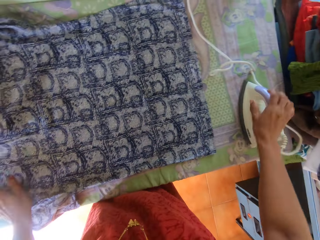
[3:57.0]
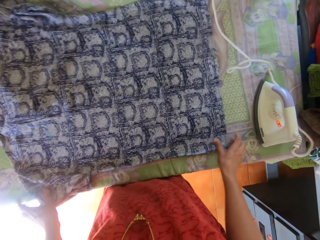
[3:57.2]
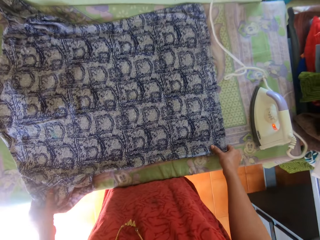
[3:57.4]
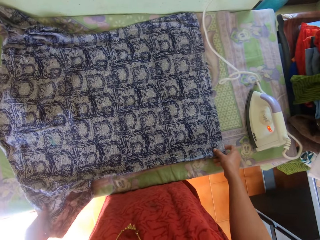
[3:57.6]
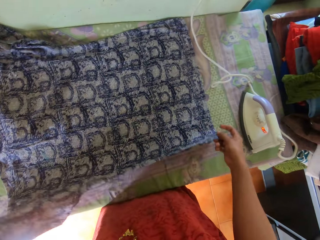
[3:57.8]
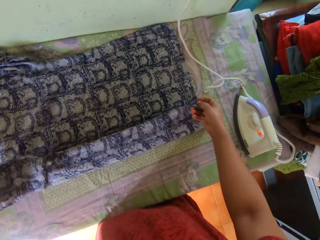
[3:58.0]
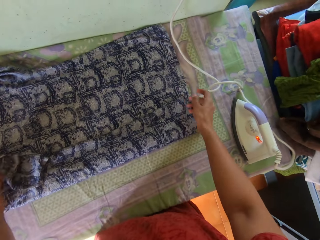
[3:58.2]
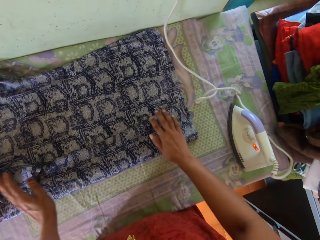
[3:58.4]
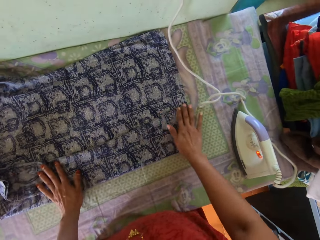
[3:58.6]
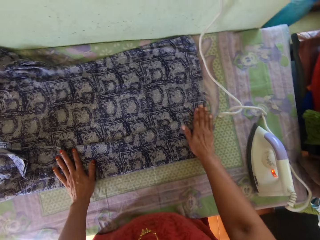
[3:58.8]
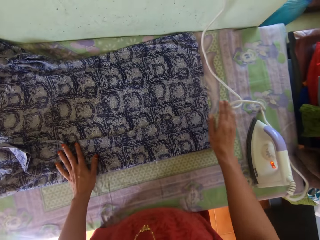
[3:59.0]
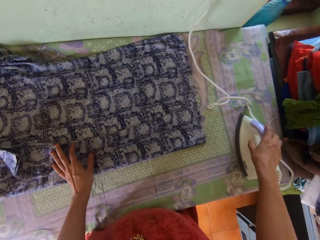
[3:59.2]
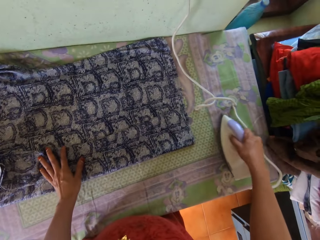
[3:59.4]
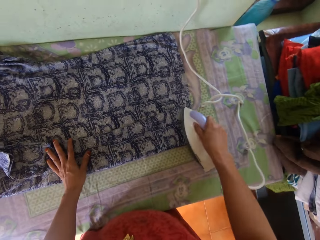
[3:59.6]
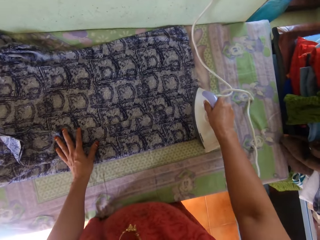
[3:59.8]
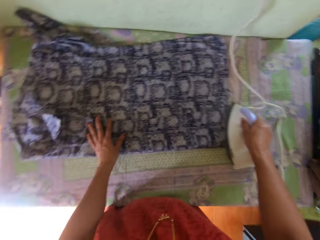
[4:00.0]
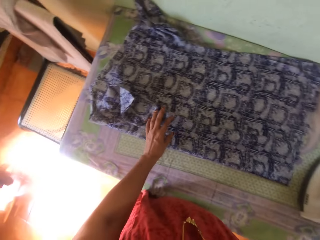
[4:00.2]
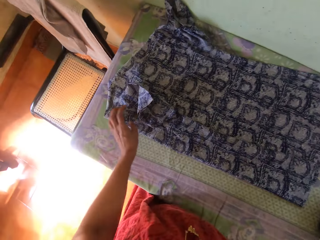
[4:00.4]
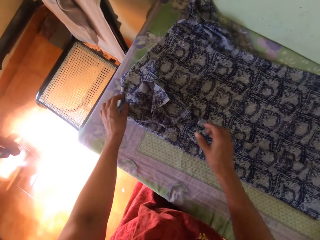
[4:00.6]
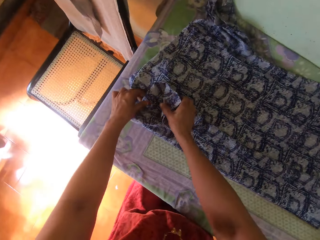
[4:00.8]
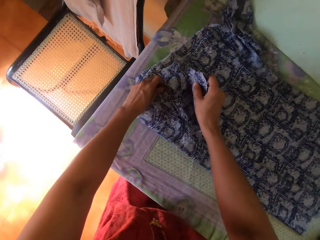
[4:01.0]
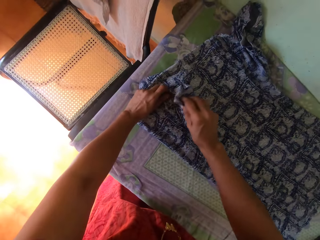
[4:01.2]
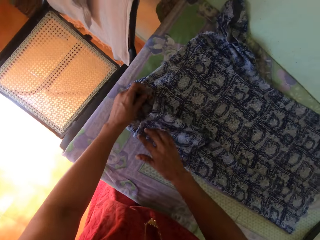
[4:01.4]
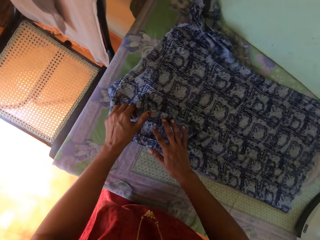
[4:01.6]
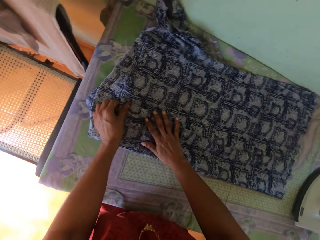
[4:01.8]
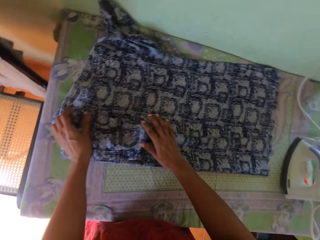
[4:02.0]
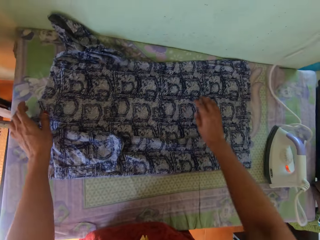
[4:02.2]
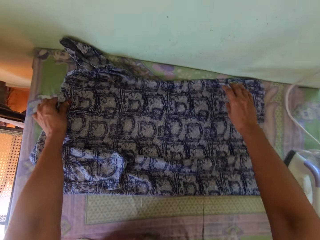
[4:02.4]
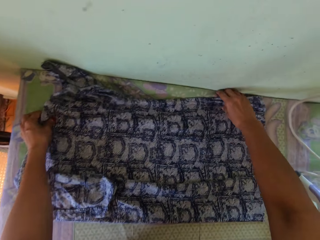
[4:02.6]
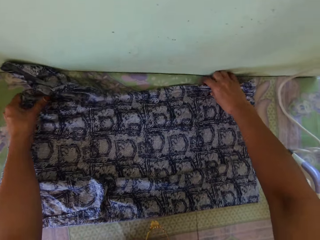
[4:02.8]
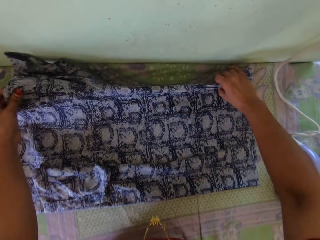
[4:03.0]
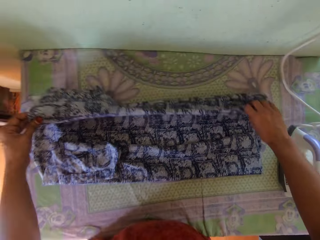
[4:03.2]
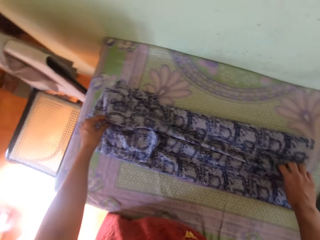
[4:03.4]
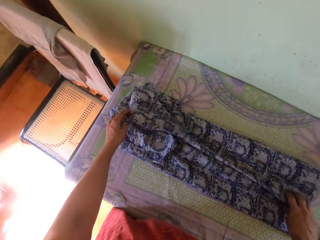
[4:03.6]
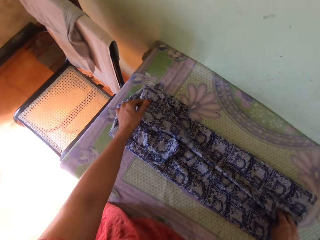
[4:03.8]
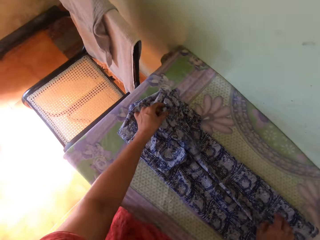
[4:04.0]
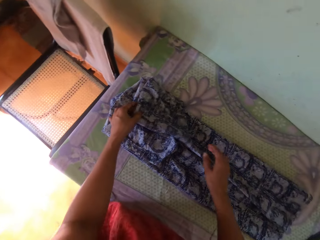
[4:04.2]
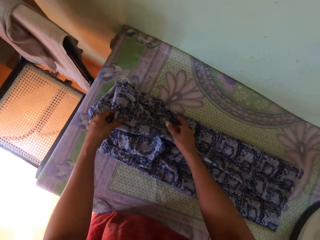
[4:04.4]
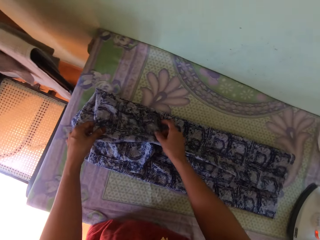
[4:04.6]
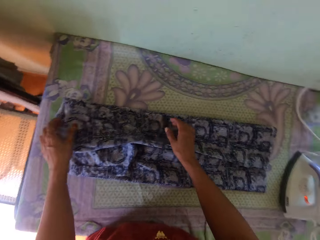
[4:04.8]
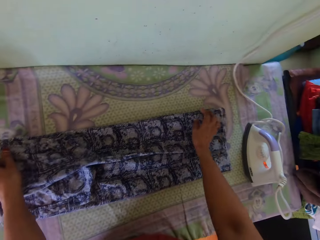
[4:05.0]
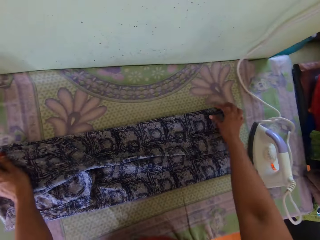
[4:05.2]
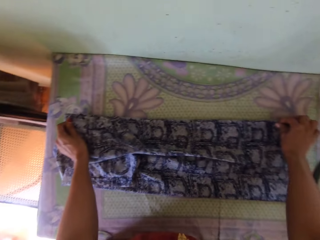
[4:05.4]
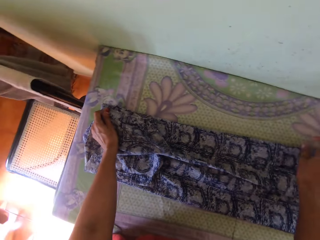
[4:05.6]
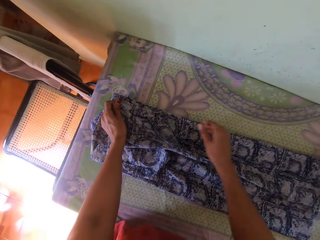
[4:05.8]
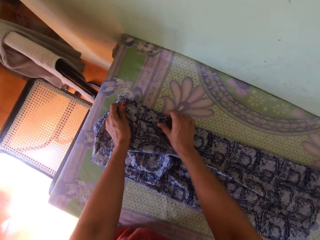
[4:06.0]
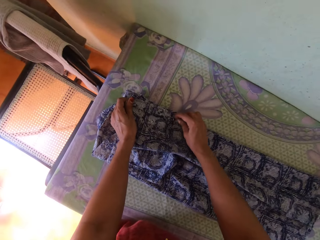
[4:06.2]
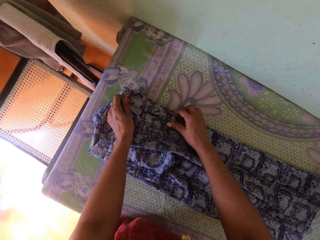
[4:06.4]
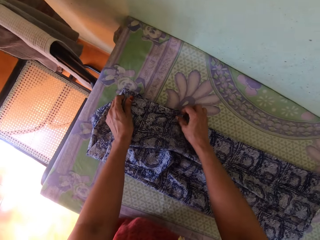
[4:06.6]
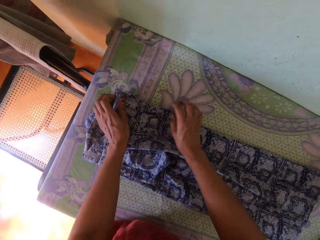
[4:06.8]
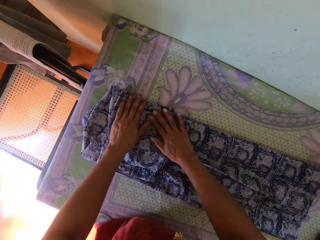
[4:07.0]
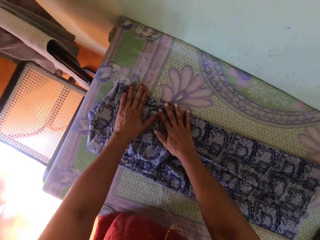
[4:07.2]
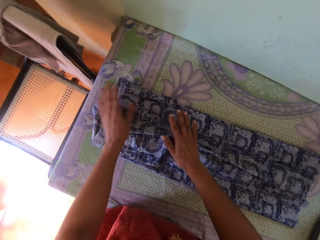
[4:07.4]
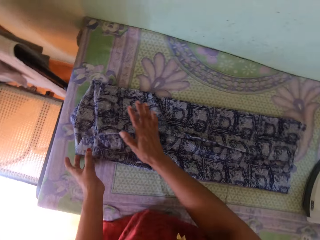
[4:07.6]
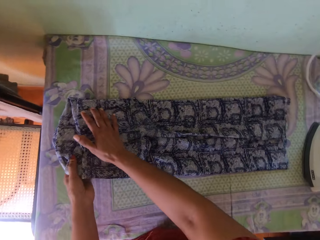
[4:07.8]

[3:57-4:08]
The camera wearer puts an iron or iron box on the table. They fold a cloth. They pick the iron from the table. They iron the cloth with the iron. They put down the iron box. They fold the cloth.

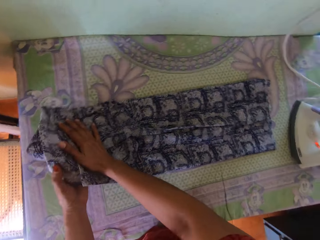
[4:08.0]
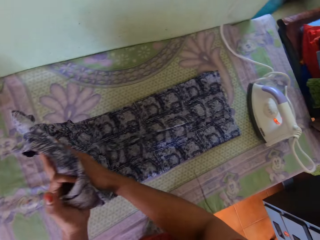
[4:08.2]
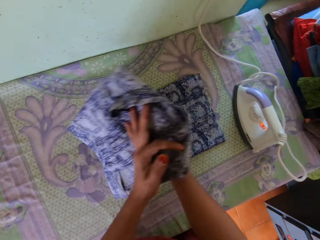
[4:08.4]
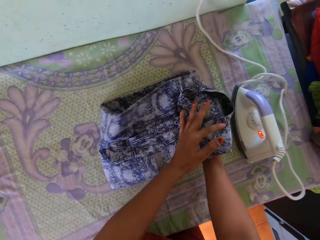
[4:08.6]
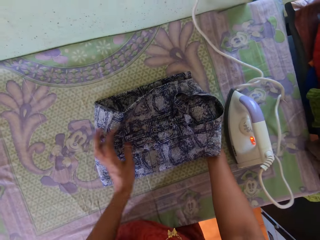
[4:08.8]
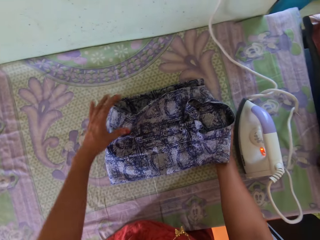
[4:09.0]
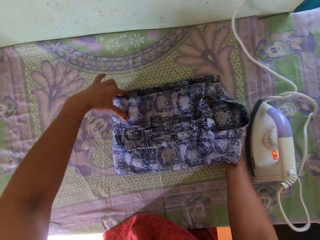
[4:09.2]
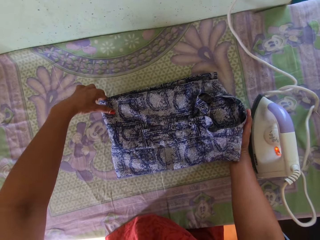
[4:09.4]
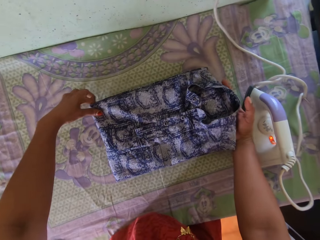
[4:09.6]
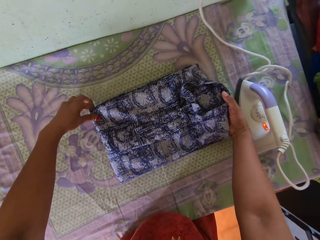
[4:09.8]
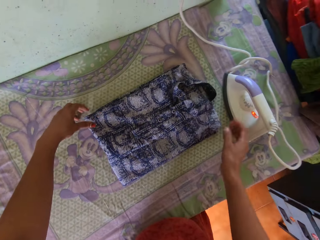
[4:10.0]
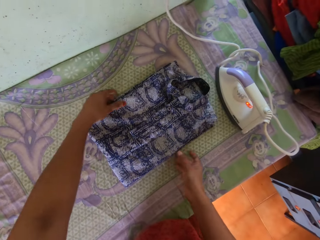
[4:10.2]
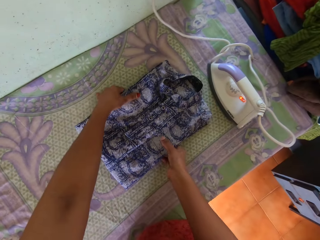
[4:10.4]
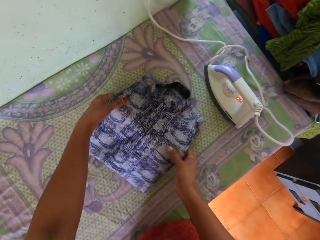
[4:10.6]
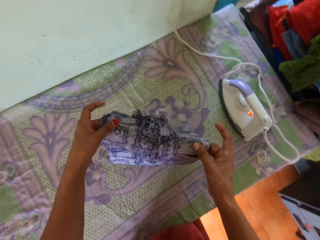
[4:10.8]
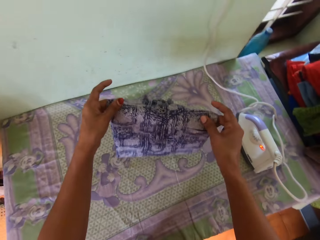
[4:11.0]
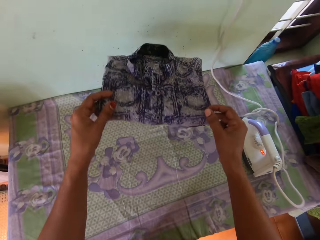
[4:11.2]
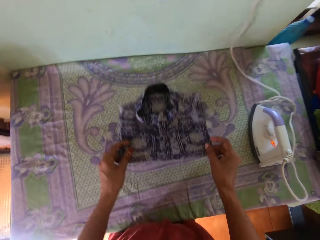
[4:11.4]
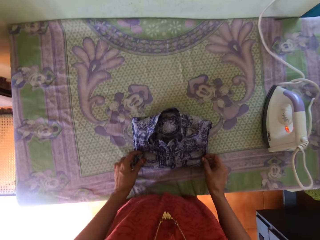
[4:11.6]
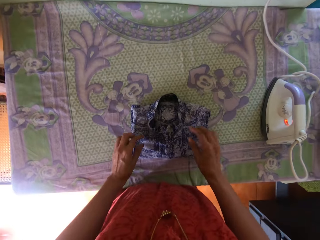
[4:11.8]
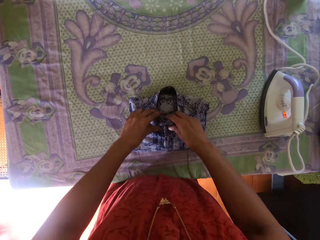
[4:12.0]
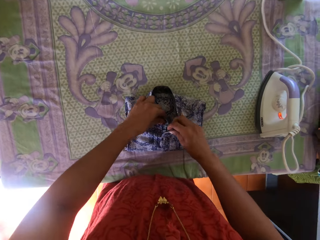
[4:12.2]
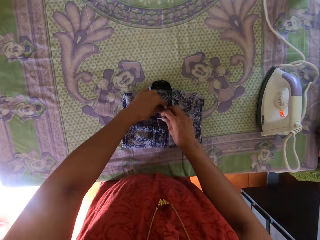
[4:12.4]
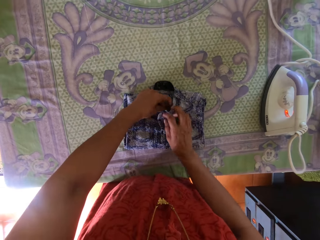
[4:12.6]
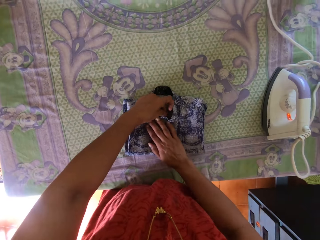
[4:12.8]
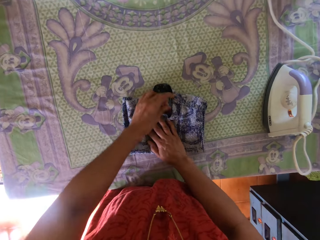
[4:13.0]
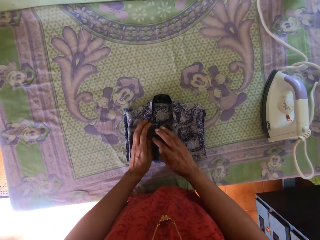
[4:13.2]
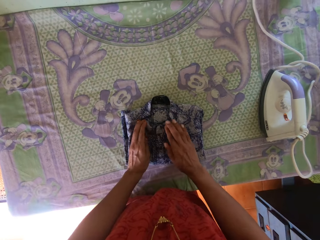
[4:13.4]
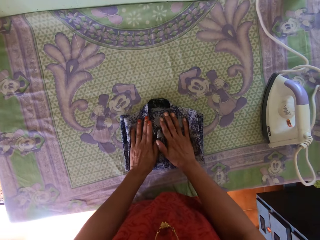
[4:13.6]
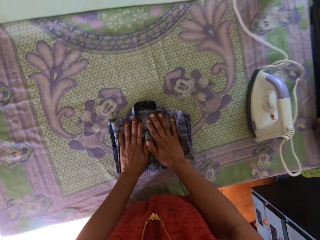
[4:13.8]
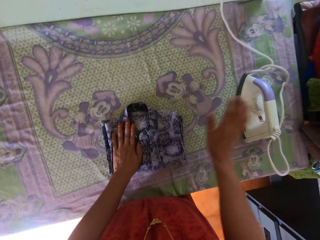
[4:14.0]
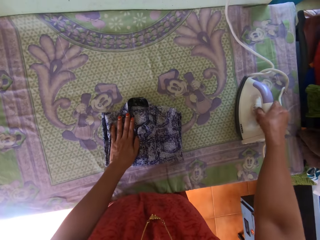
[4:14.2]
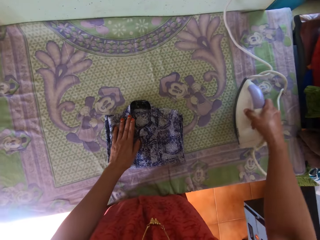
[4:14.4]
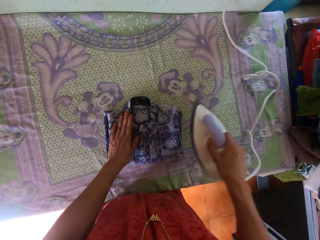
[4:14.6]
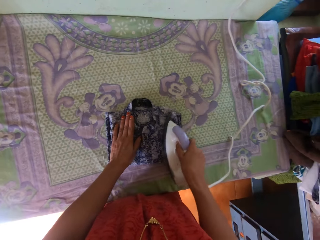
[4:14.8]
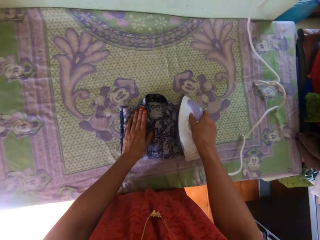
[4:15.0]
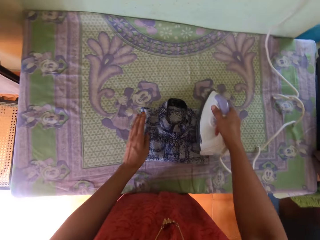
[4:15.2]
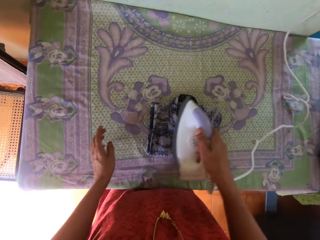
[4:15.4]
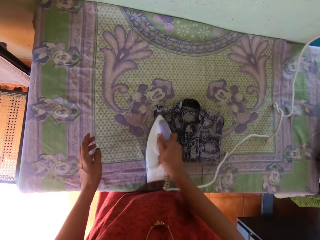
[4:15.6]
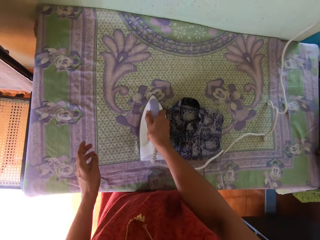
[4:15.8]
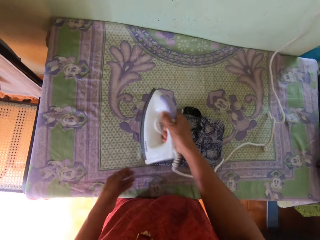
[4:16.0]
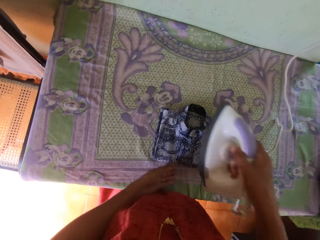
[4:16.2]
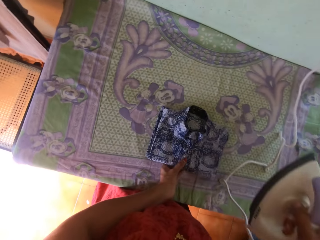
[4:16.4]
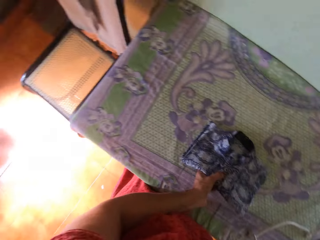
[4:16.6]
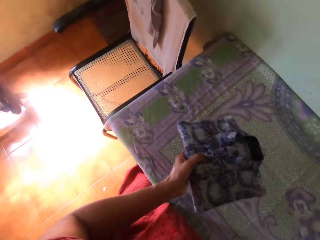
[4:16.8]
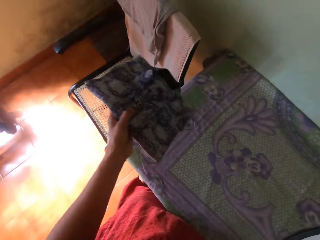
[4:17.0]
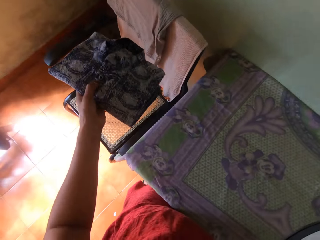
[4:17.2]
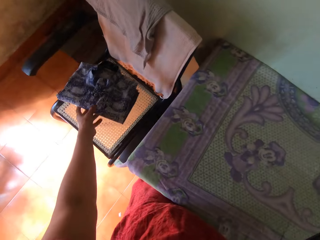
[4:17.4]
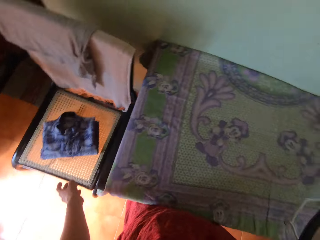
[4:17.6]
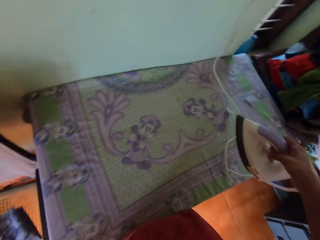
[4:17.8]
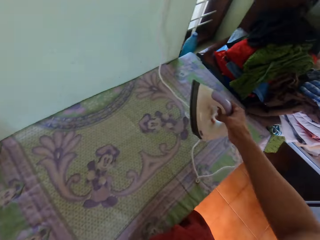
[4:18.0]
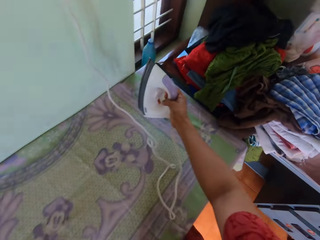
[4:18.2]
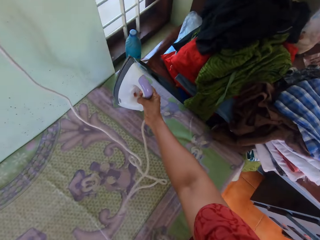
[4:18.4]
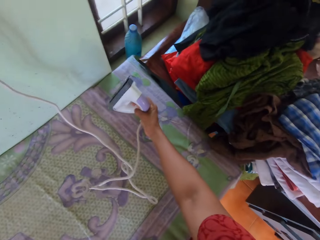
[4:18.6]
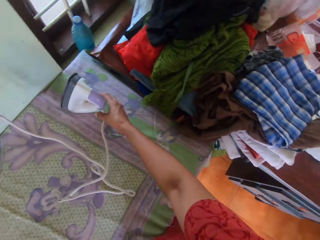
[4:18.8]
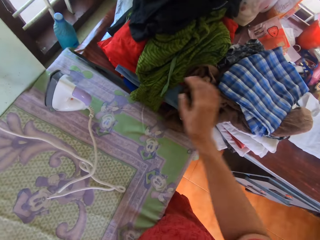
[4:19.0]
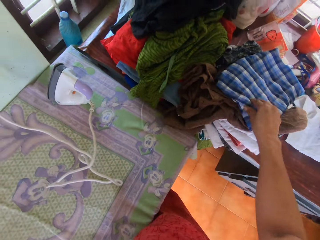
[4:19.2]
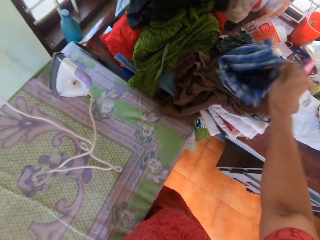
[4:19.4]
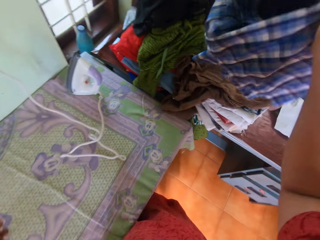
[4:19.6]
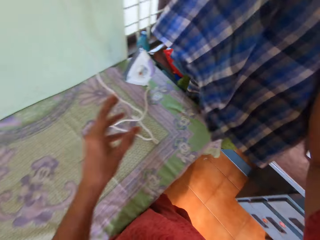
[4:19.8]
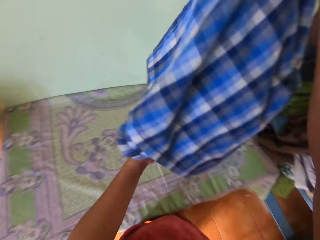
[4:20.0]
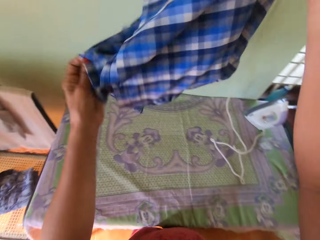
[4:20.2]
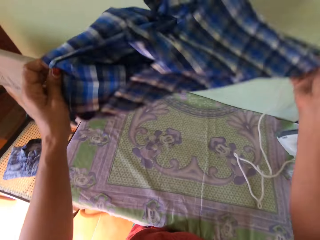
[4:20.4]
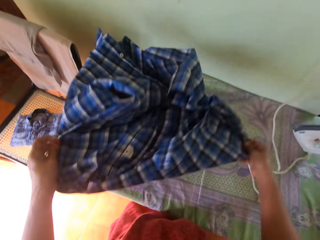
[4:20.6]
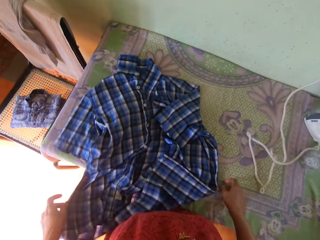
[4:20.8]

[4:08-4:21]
The camera wearer picks a cloth from the table. They drop the cloth on the table. They align the cloth. They pick an iron or iron box from the table. They iron the cloth with the iron box. They pick the cloth from the table. They drop the cloth on the table. They turn around. They put the iron on the table. They pick a shirt from the stand. They drop the shirt on the table.
